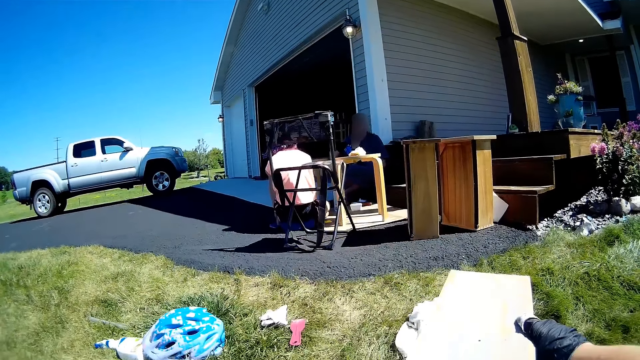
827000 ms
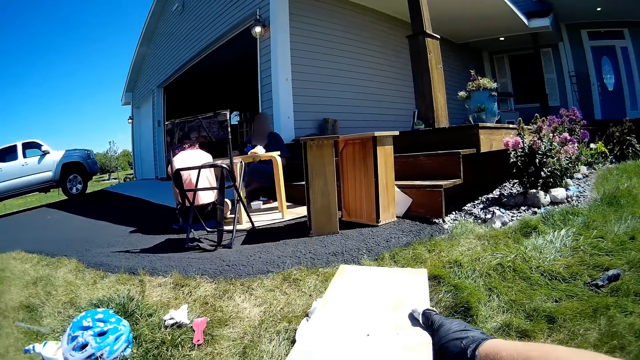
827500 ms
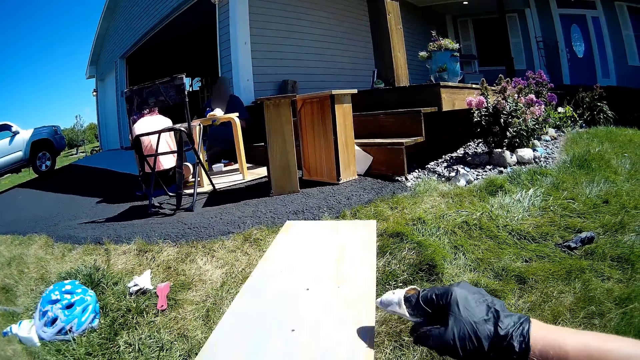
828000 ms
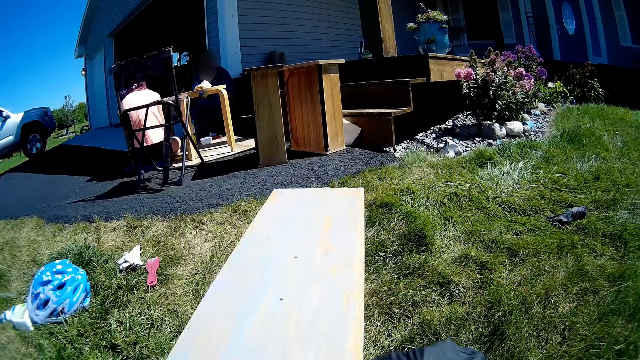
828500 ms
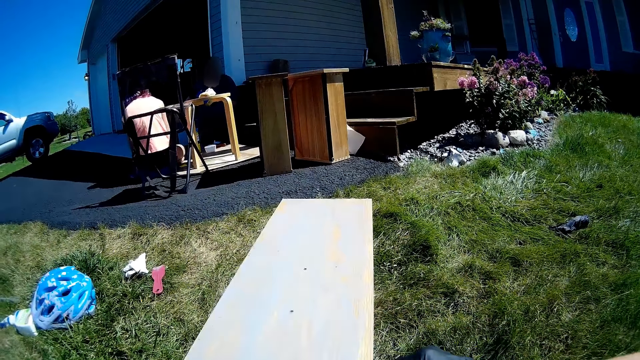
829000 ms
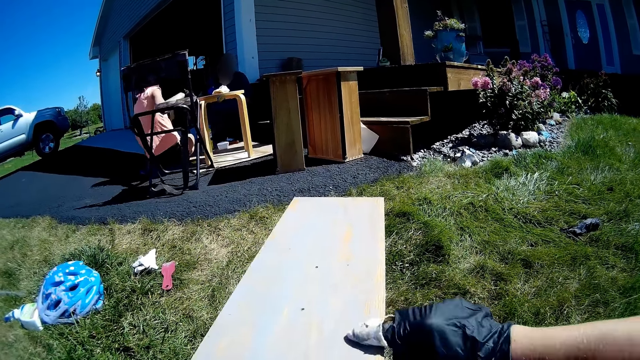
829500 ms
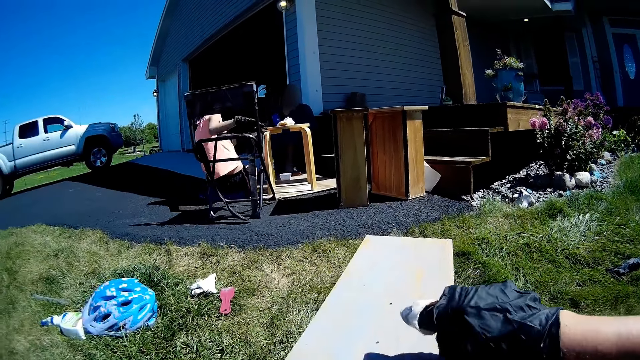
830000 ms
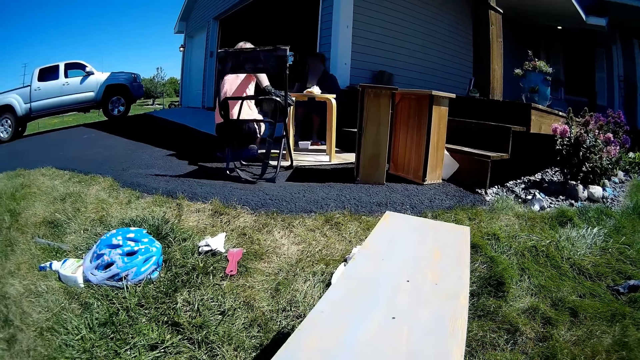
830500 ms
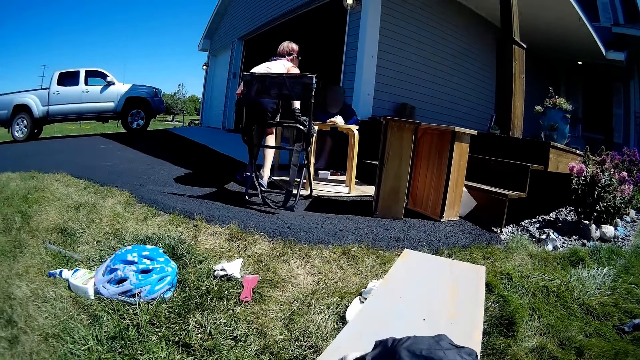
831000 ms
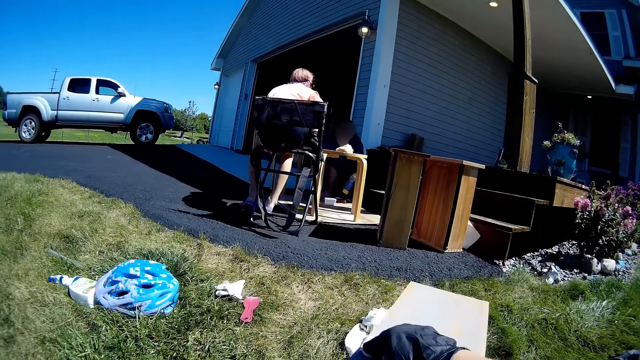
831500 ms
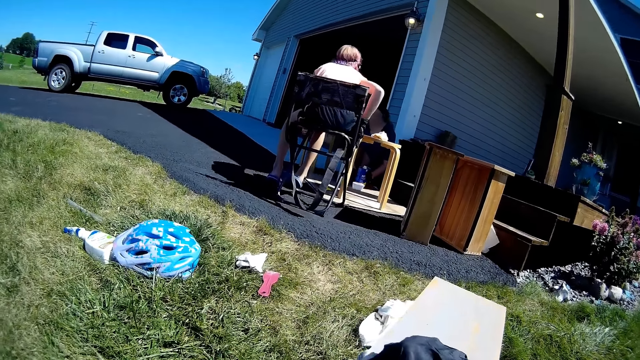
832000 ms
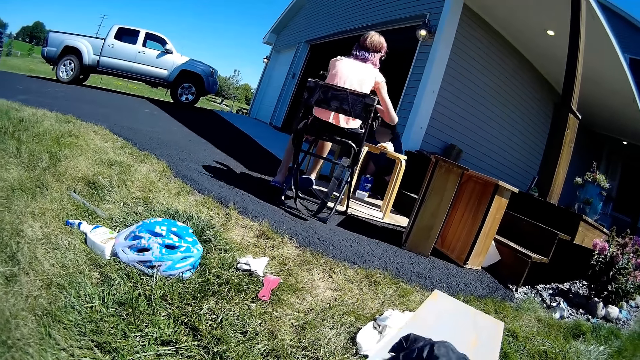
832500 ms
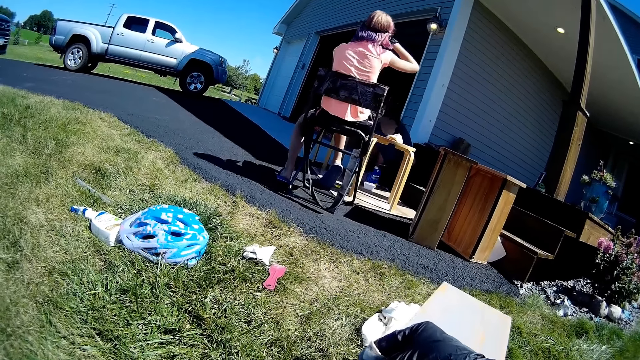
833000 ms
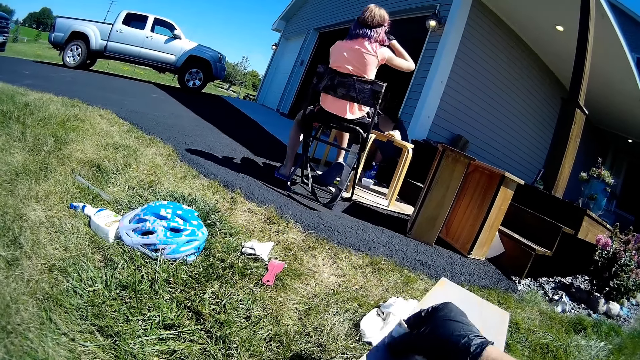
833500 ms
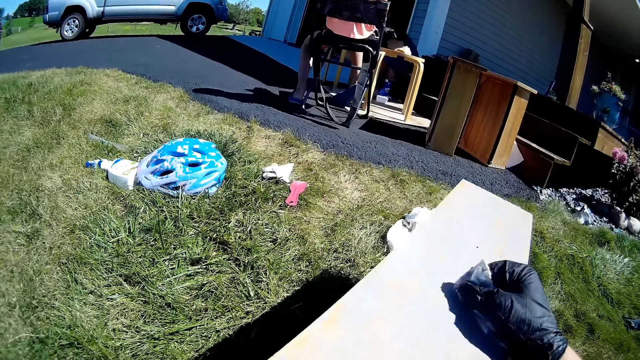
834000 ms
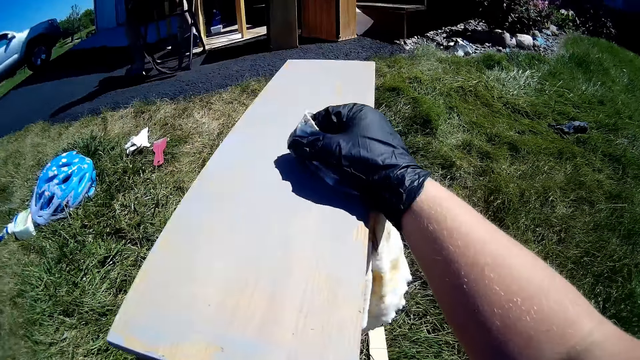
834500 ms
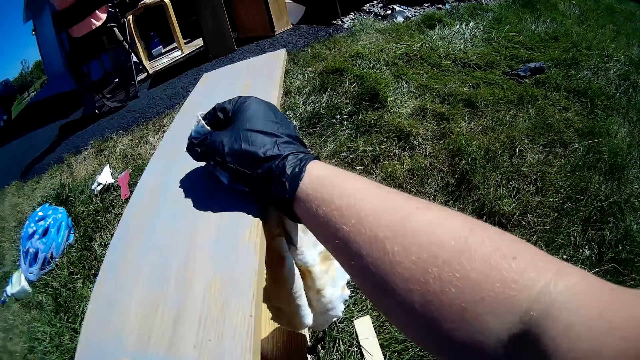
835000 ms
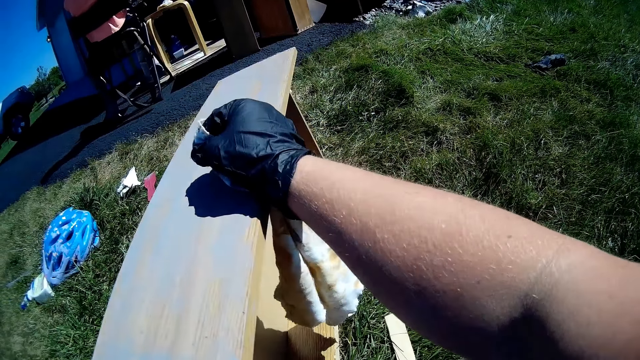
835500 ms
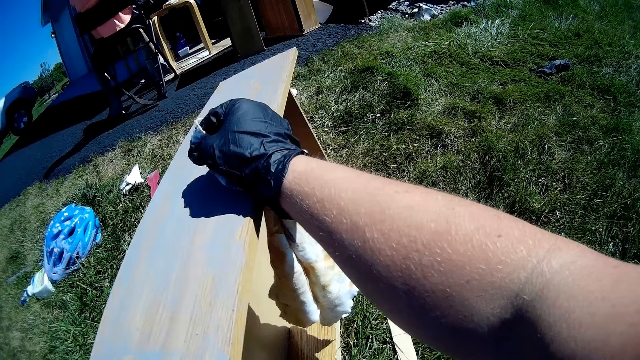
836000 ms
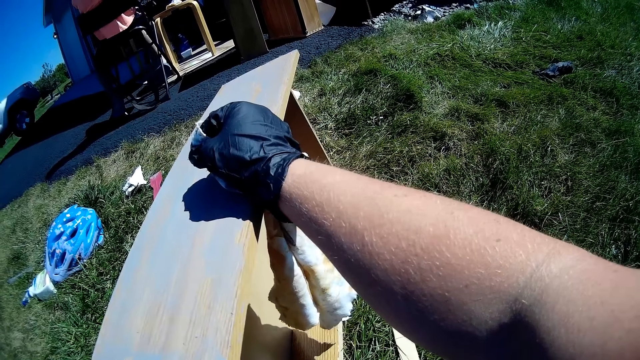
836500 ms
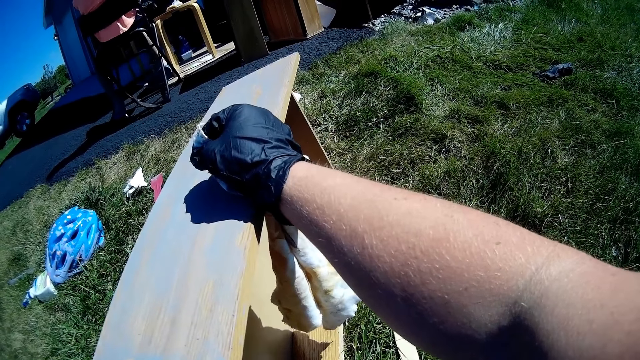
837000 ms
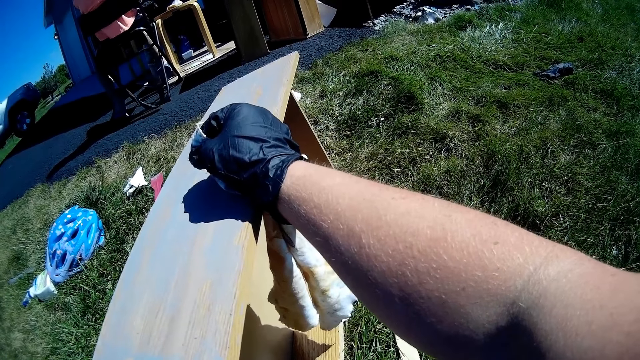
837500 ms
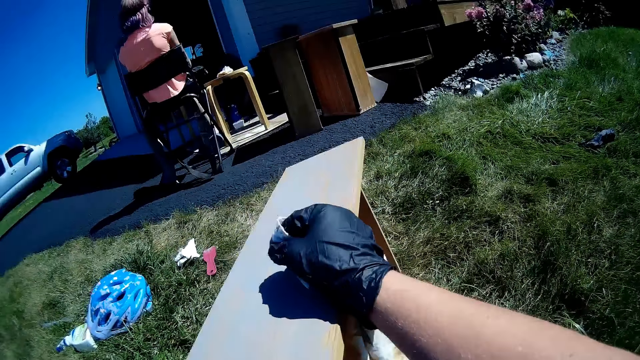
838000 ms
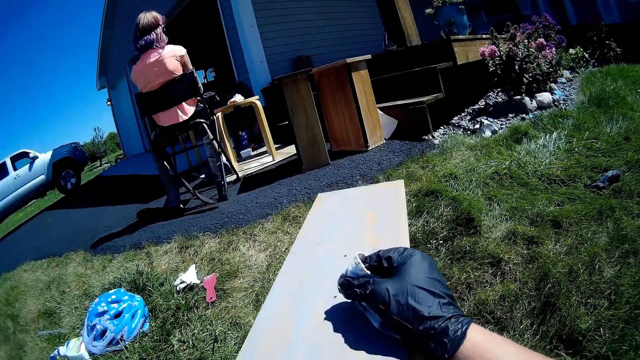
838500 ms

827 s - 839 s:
The camera wearer wipes the wooden structure with the piece of cloth. A girl stands up and sits on the chair. The camera wearer puts her hand on the drawer. She looks at the wooden structure.

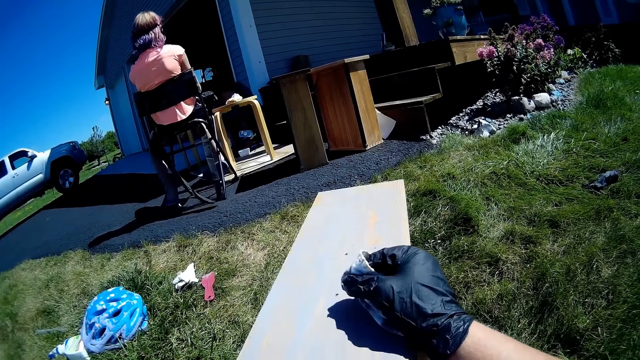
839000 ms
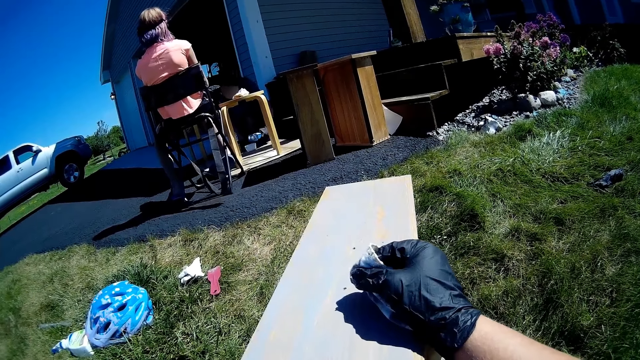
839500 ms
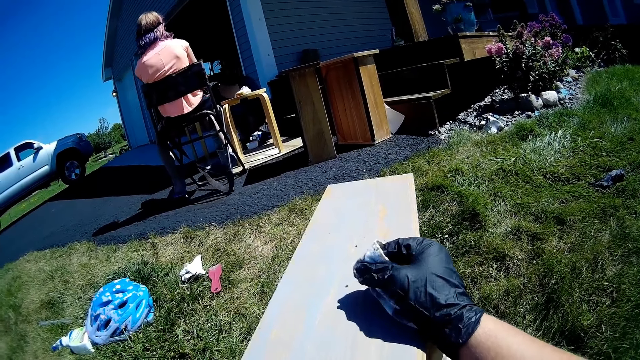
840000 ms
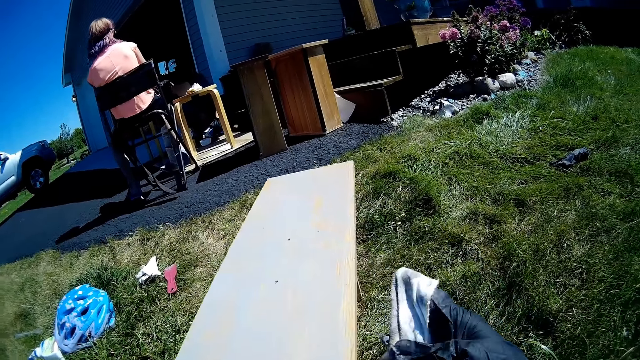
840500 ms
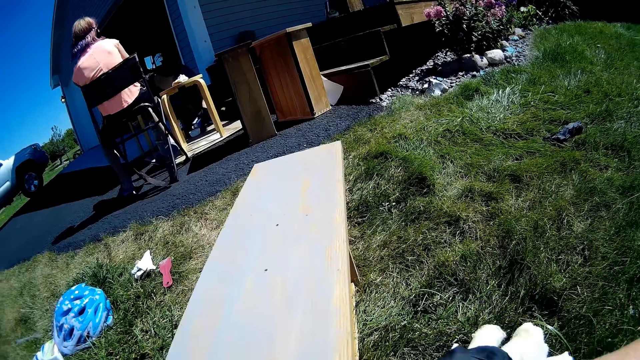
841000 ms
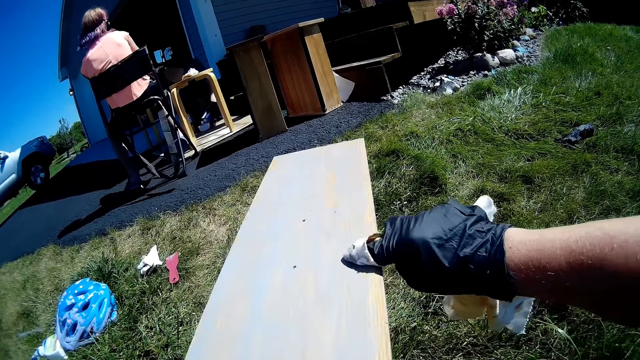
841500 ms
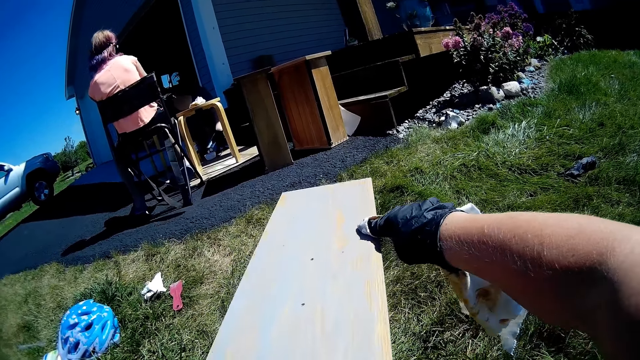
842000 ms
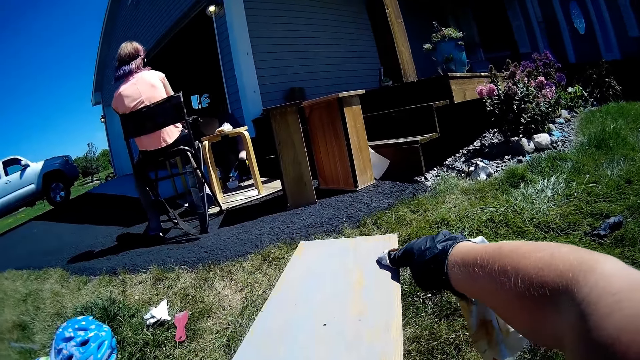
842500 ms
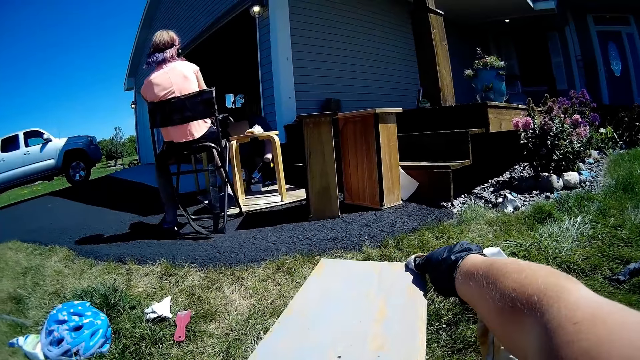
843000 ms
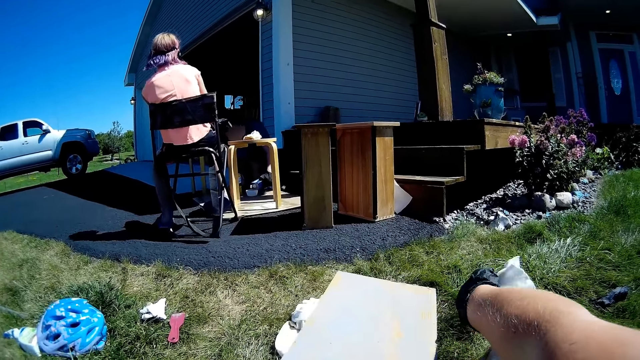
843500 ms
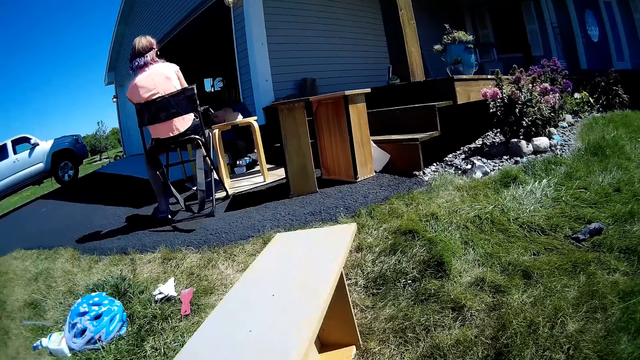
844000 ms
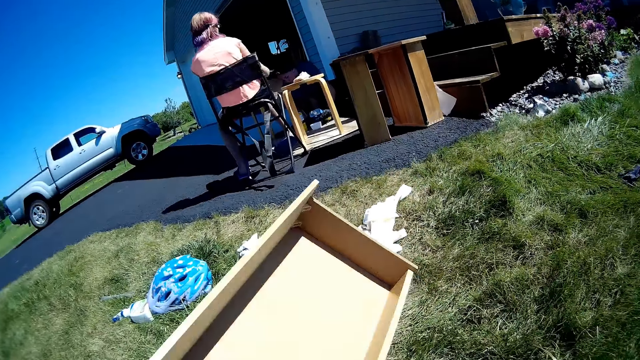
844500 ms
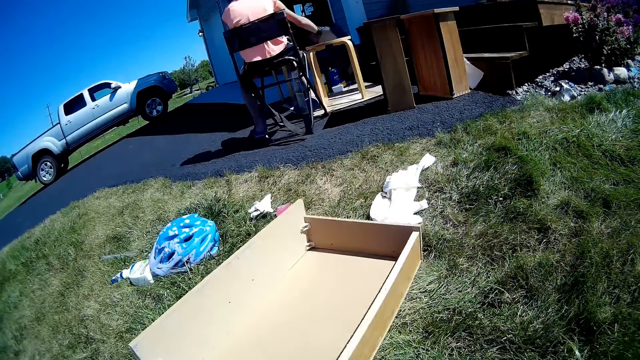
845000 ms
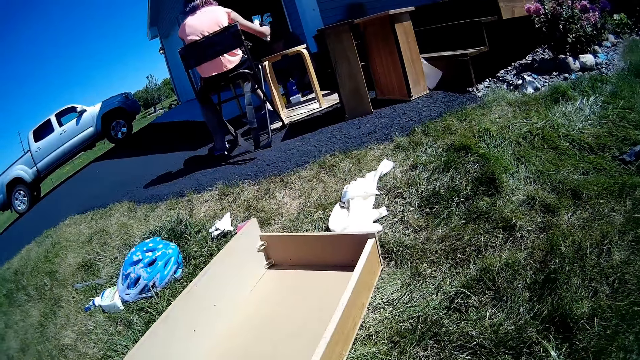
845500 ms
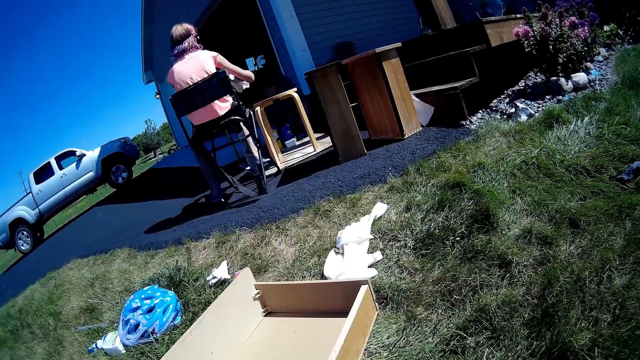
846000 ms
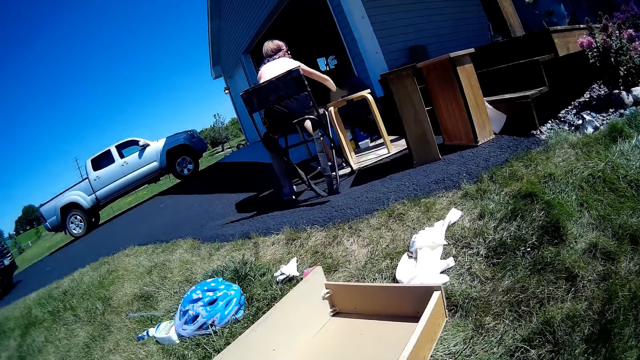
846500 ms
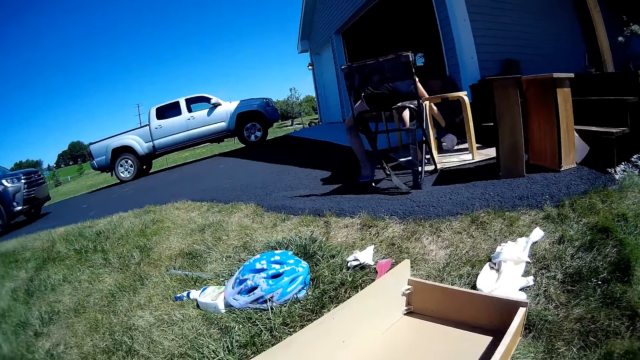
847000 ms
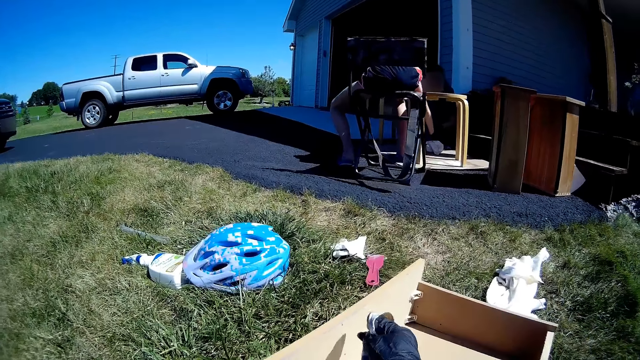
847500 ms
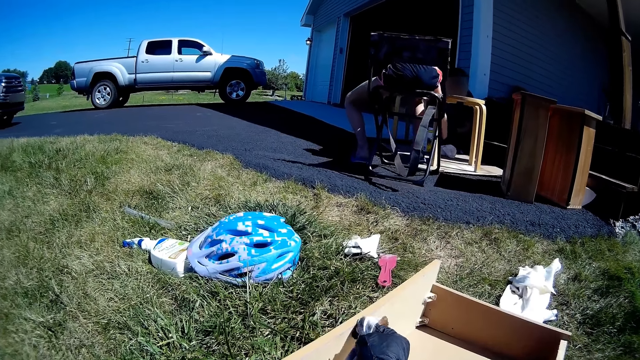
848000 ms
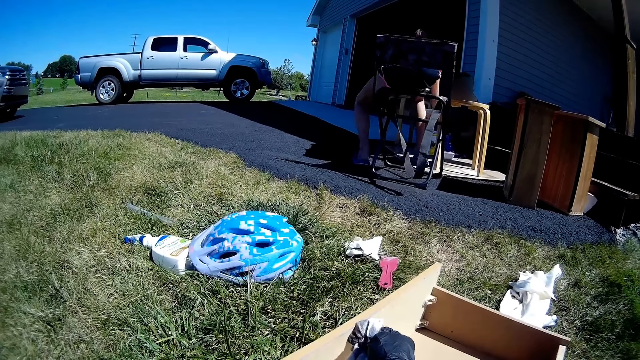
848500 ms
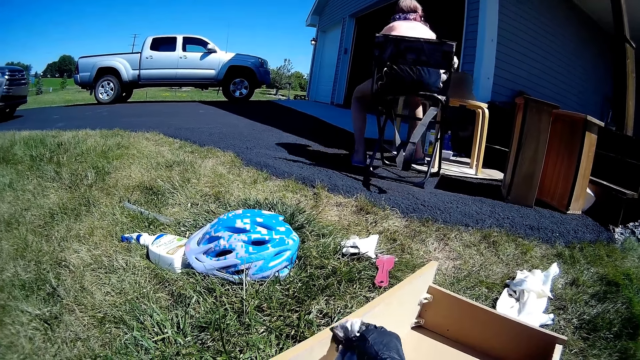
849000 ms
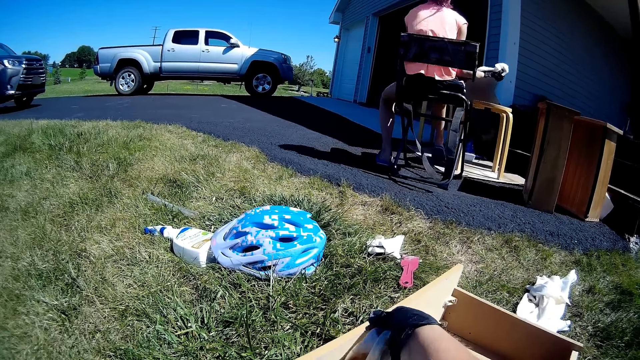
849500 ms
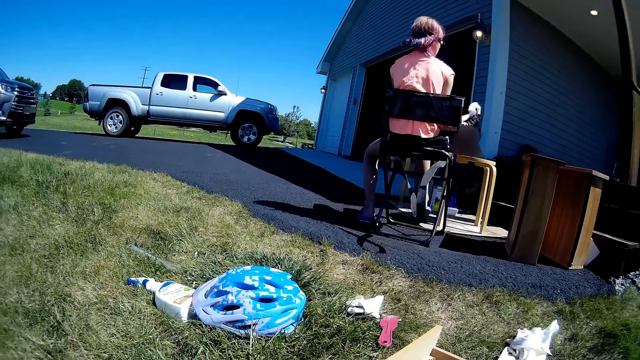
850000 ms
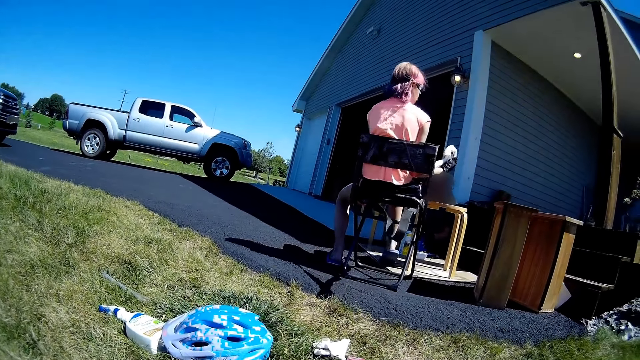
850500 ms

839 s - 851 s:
A lady pours something in the container. The camera wearer wipes the drawer with a fabric. They turn the drawer. They look around. A girl puts the fabric in something. The camera wearer wipes the drawer with the fabric.
